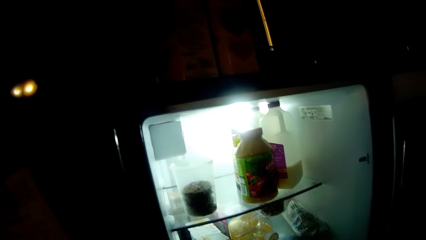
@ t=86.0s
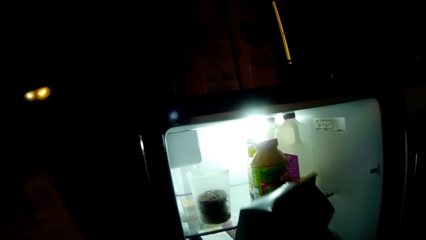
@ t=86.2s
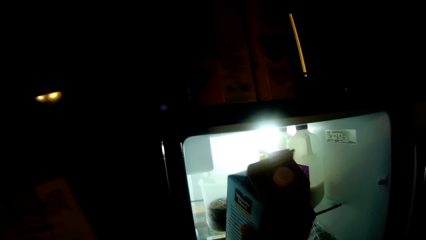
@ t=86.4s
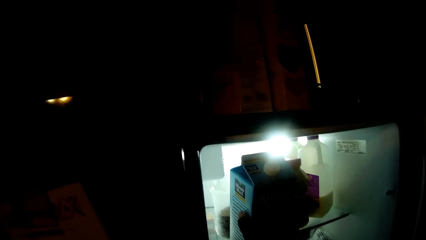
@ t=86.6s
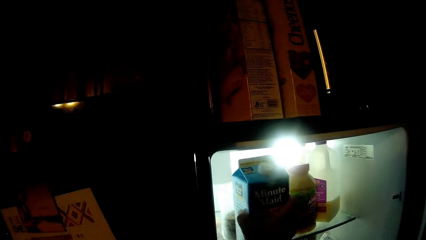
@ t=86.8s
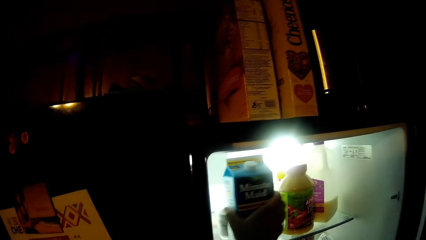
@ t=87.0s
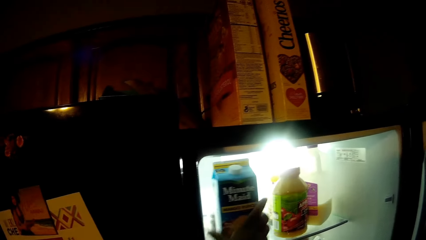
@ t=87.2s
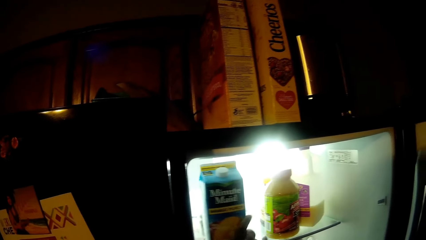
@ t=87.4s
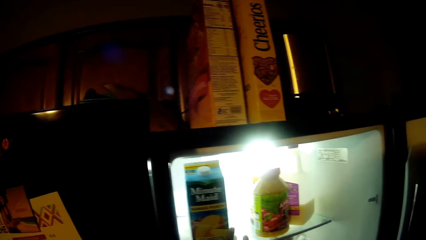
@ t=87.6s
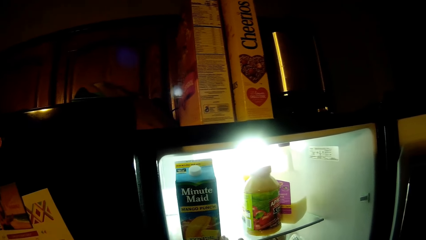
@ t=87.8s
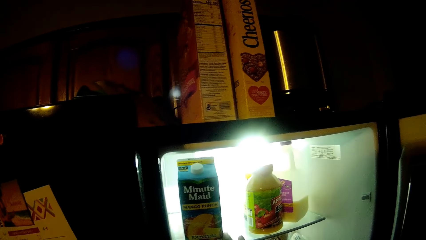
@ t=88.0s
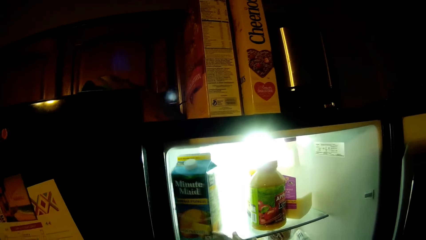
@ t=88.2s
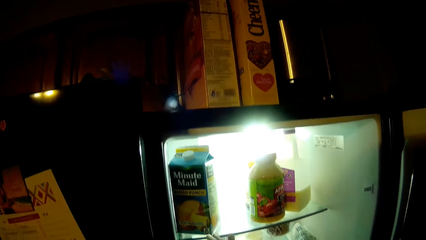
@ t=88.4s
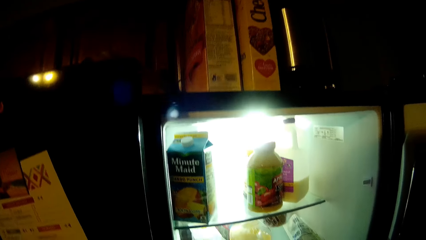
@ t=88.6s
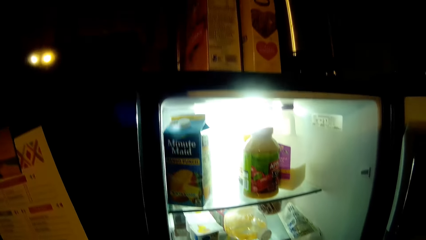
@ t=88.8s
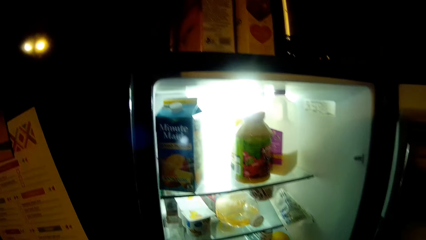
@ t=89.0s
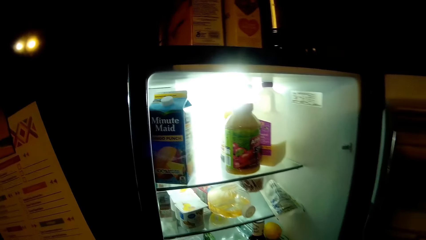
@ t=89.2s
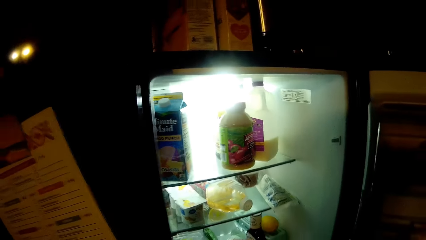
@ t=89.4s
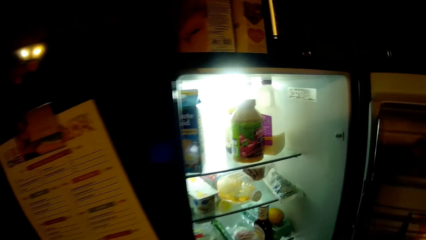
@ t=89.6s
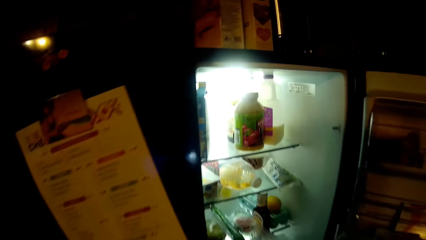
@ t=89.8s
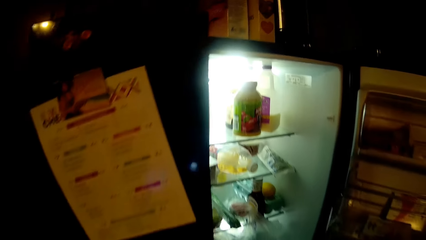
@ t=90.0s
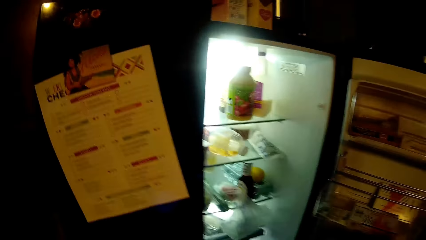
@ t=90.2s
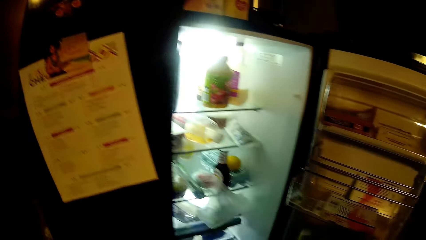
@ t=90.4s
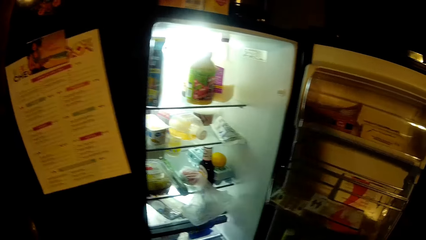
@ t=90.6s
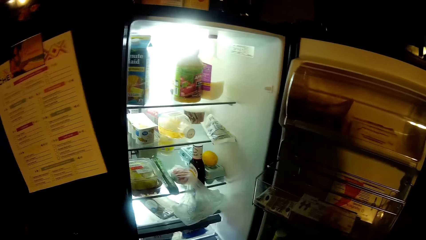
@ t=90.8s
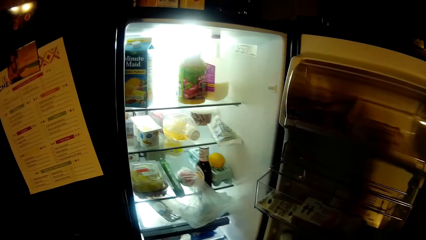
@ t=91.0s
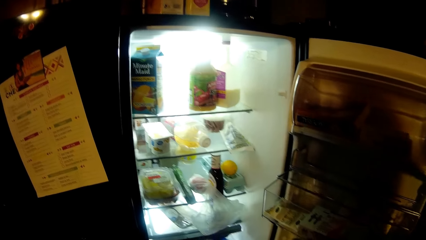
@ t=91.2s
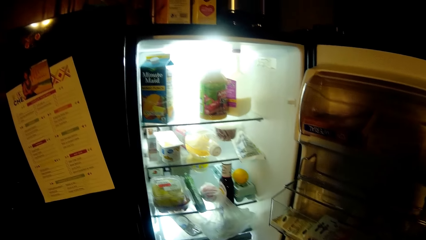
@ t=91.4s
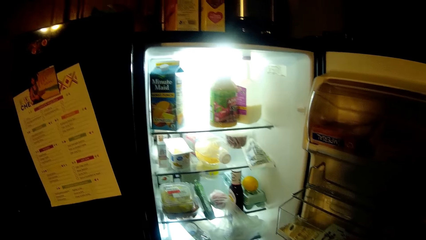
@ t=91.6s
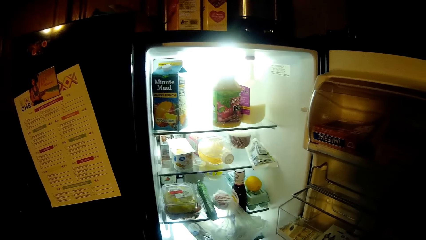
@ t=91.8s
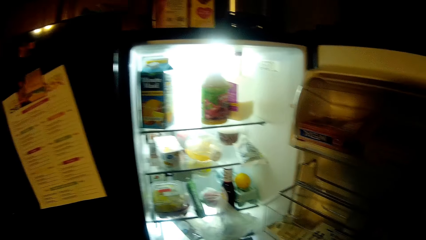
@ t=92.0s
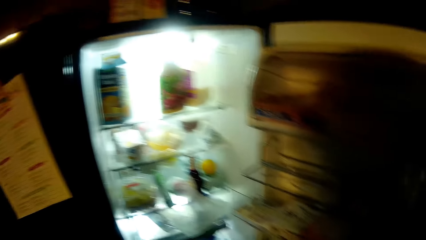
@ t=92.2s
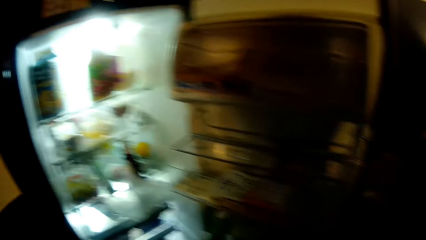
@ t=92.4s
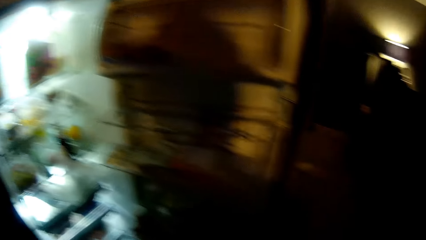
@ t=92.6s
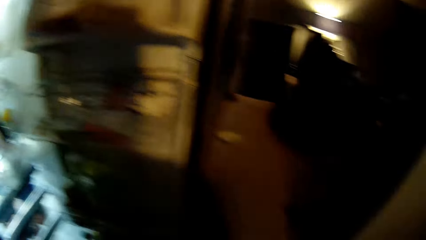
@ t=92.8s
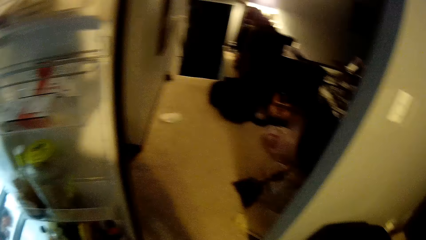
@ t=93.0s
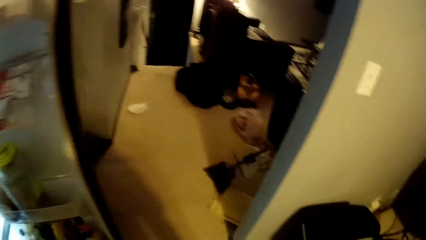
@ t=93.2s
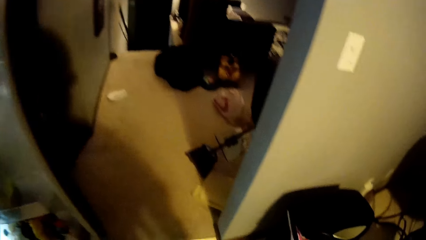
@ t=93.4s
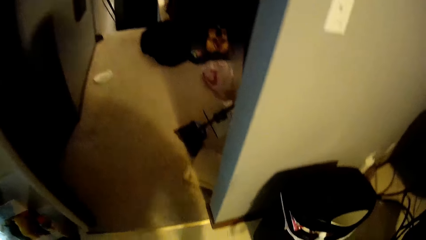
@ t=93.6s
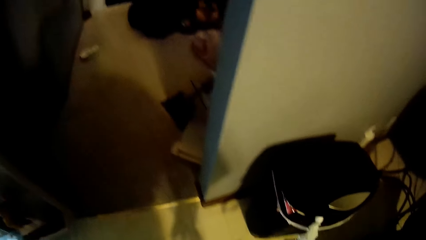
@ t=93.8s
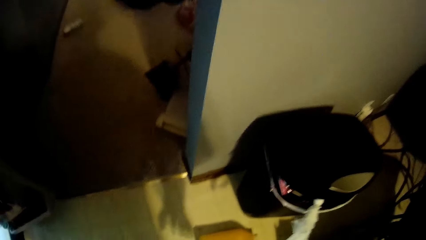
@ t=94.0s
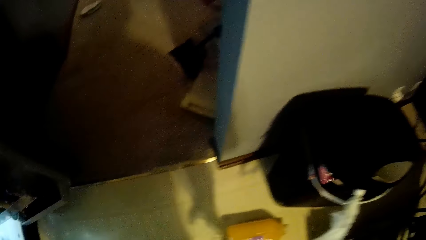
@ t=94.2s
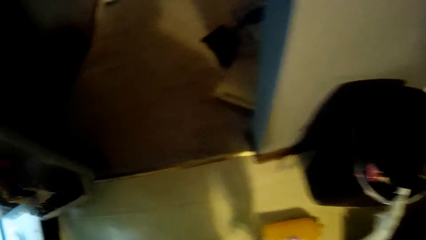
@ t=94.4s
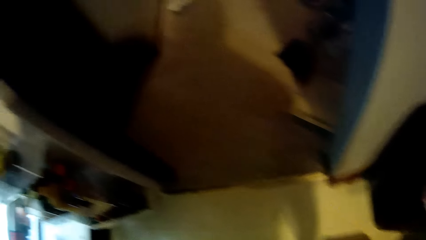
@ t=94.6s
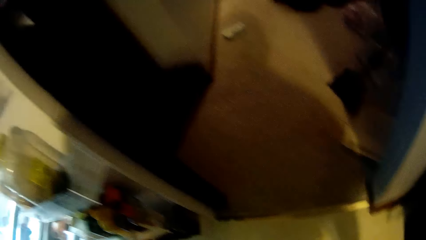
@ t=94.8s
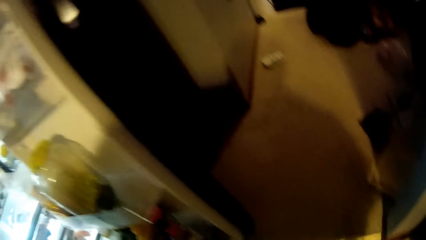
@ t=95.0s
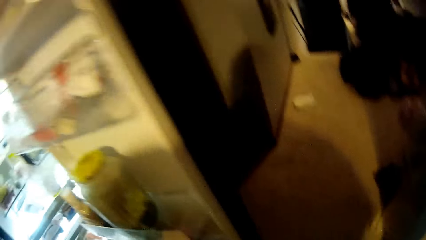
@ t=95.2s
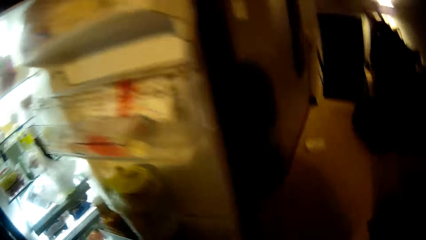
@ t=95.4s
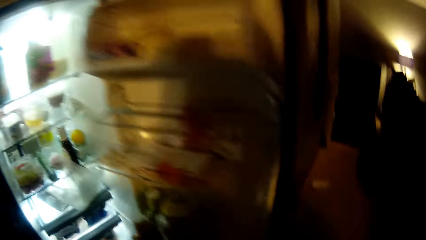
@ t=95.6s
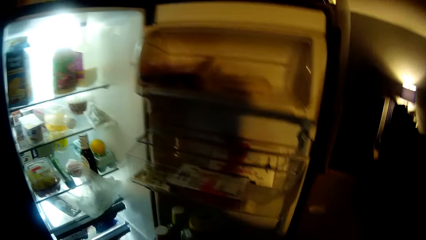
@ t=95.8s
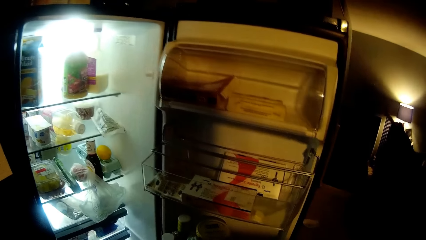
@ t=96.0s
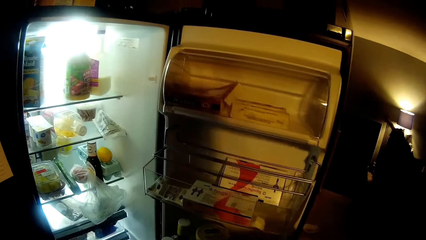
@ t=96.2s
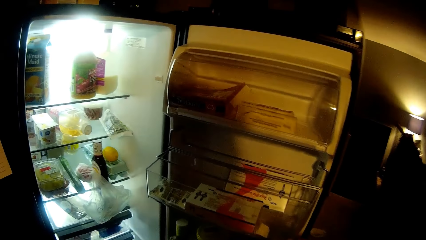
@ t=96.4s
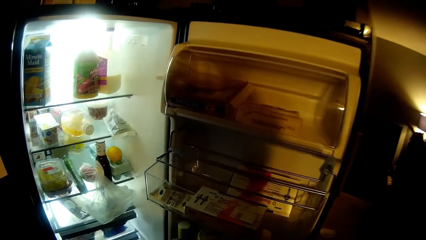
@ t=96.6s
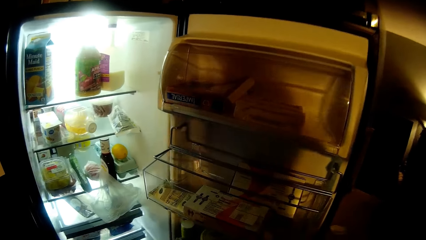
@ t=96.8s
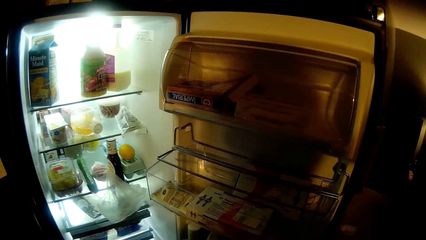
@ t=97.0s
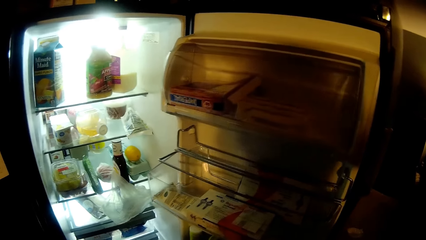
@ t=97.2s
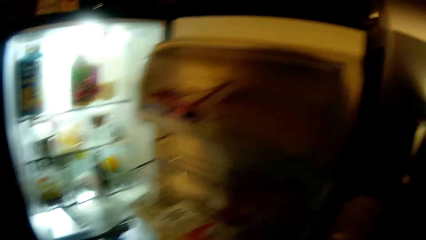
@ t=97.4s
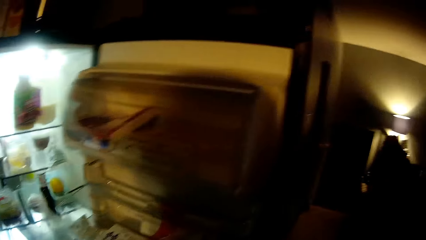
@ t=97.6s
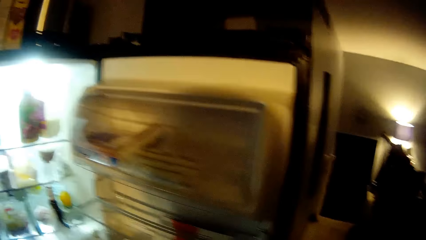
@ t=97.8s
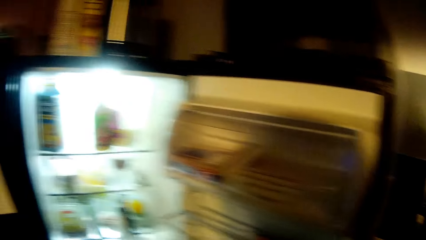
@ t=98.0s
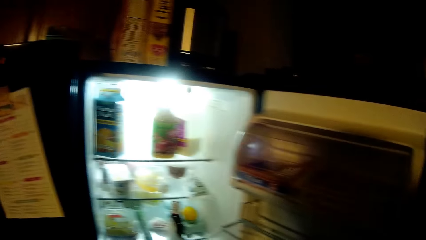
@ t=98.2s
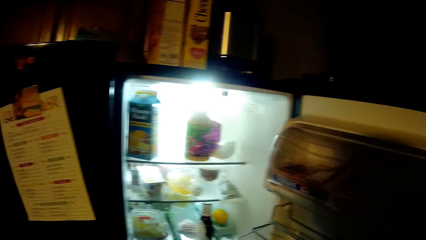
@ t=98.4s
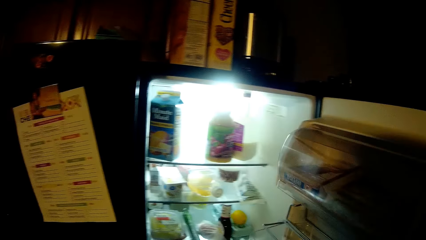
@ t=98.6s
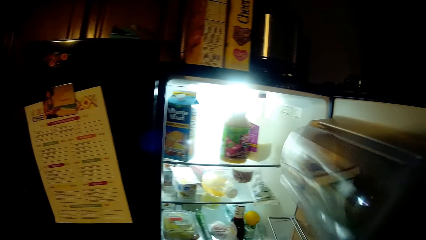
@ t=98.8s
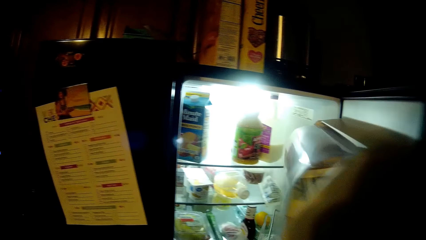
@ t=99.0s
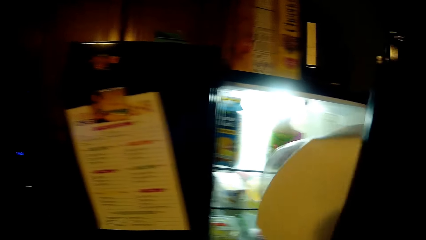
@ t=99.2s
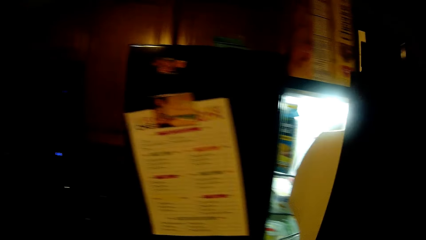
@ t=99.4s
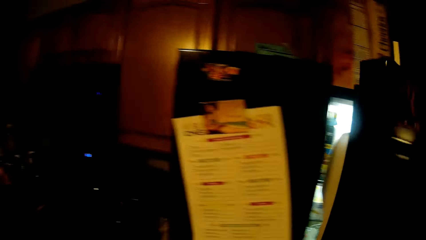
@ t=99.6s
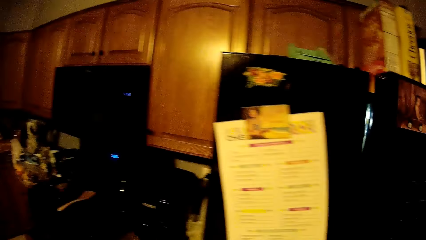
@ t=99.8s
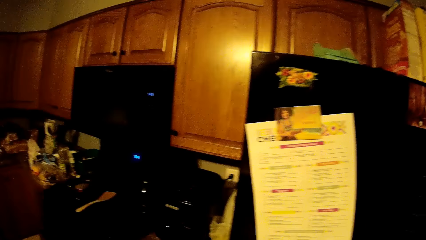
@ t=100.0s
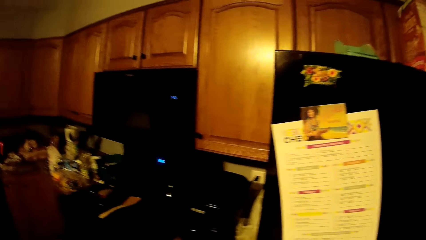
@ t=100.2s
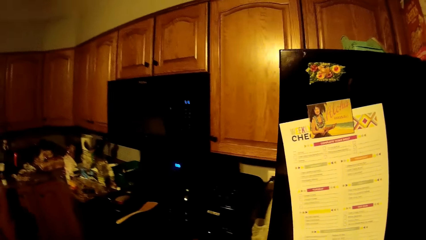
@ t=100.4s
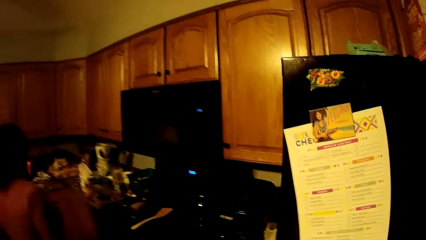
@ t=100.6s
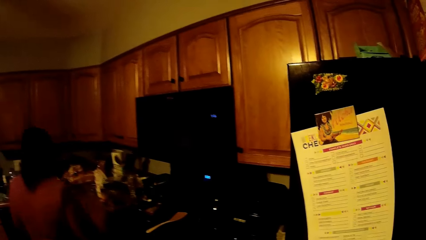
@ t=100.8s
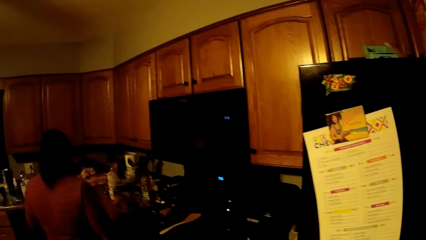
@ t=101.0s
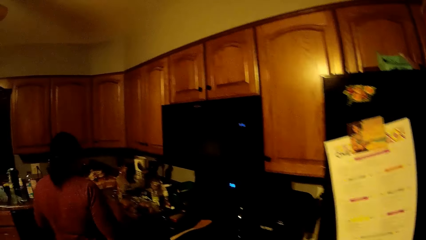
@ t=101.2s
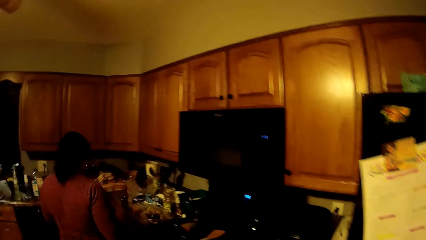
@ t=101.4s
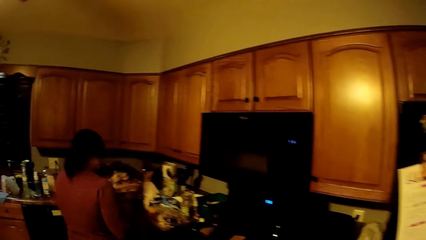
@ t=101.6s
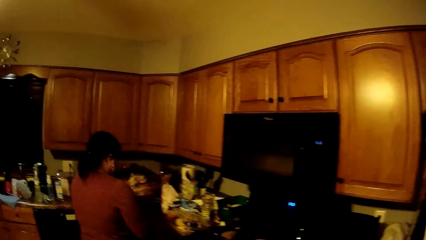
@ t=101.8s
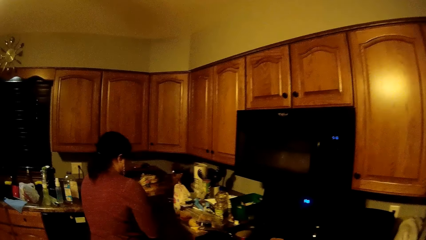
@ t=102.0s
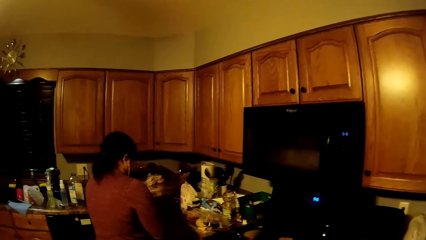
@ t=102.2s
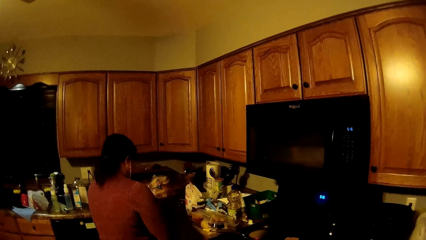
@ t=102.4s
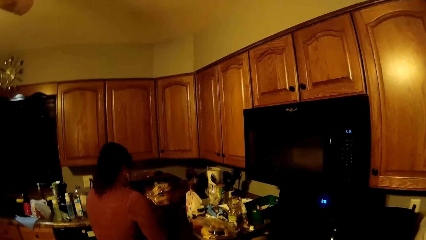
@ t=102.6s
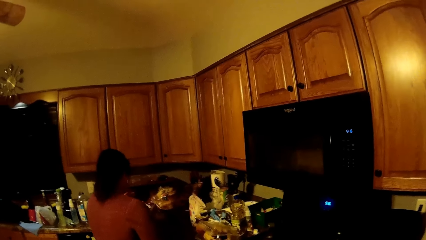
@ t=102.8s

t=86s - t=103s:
The camera wearer puts a juice box in the refrigerator with his right hand. He closes the refrigerator with his right hand.
